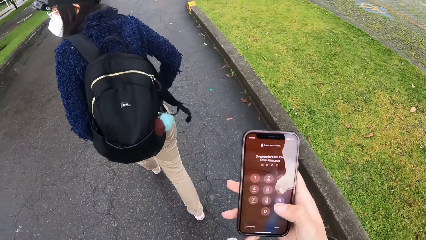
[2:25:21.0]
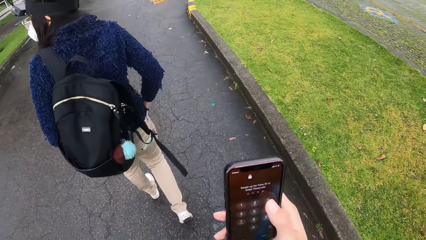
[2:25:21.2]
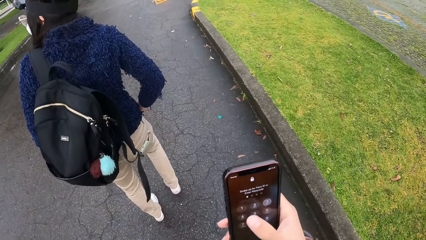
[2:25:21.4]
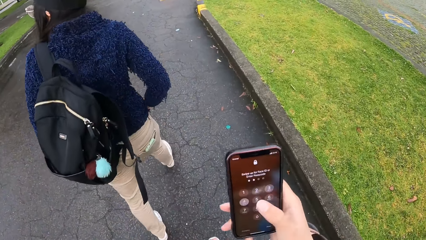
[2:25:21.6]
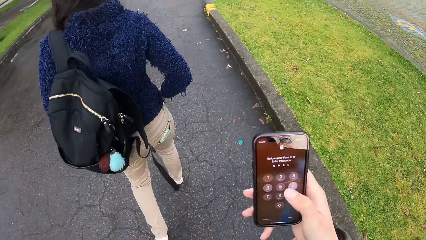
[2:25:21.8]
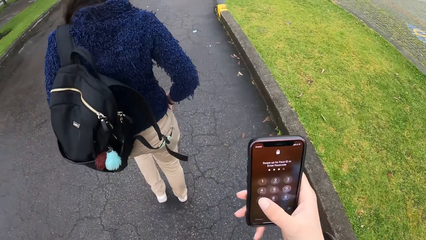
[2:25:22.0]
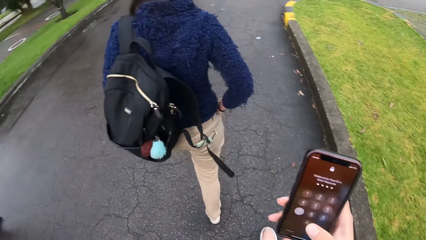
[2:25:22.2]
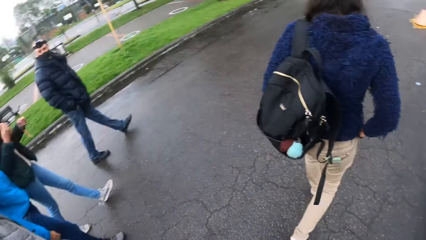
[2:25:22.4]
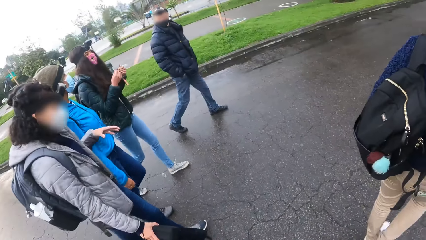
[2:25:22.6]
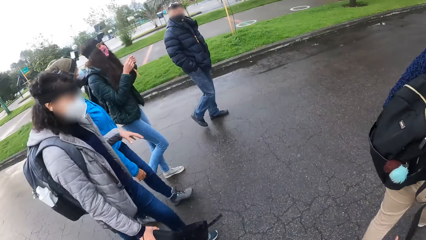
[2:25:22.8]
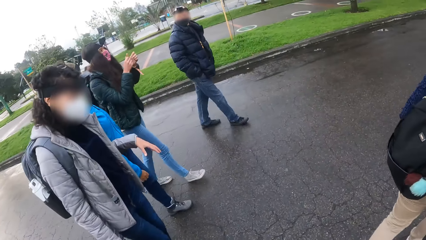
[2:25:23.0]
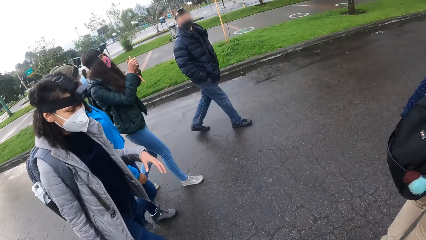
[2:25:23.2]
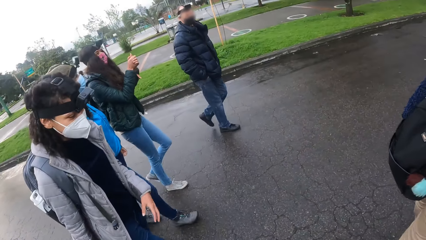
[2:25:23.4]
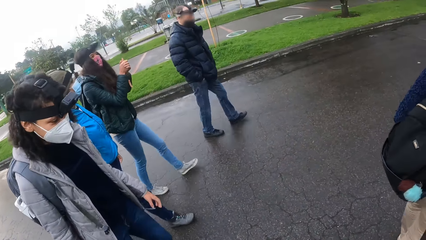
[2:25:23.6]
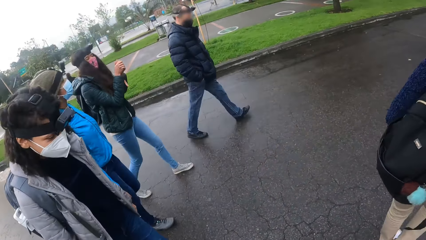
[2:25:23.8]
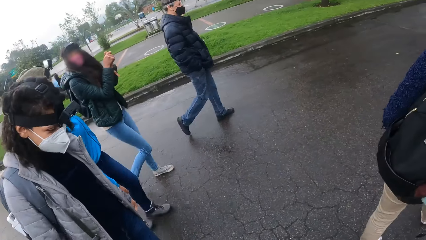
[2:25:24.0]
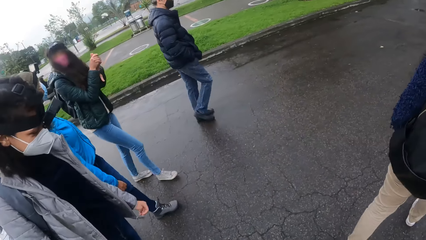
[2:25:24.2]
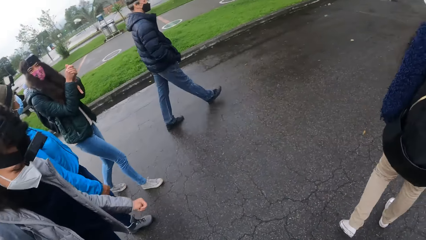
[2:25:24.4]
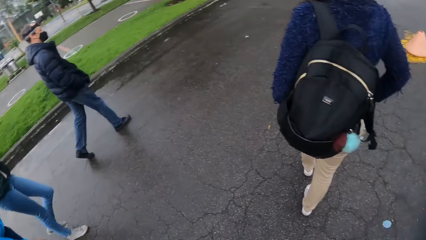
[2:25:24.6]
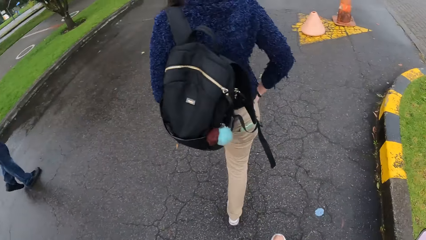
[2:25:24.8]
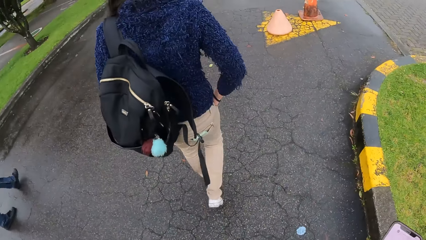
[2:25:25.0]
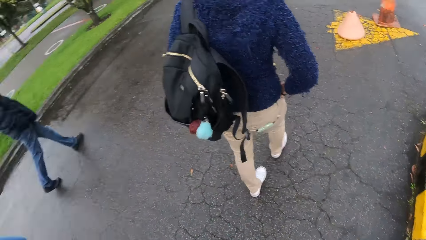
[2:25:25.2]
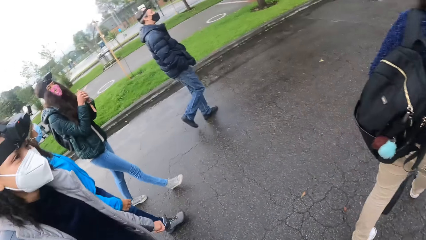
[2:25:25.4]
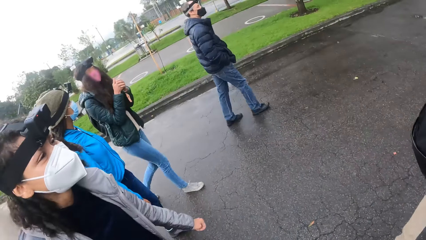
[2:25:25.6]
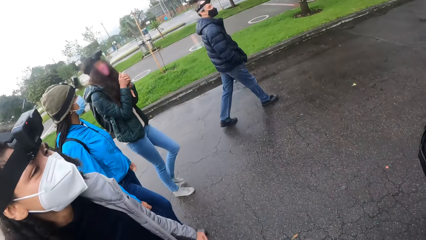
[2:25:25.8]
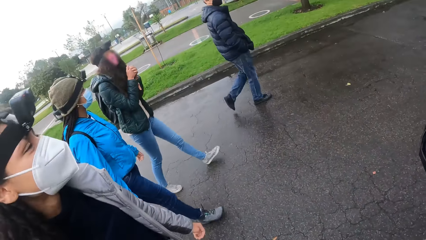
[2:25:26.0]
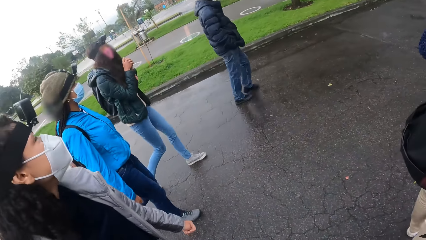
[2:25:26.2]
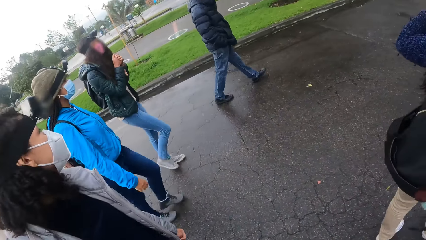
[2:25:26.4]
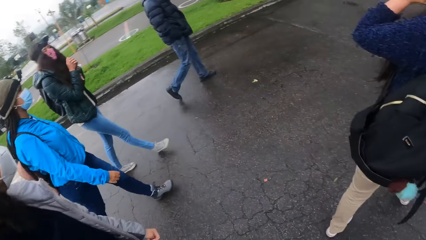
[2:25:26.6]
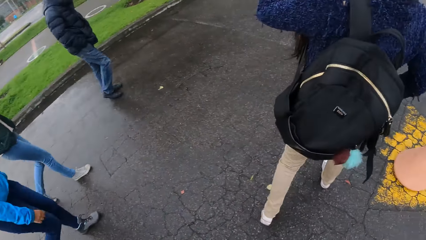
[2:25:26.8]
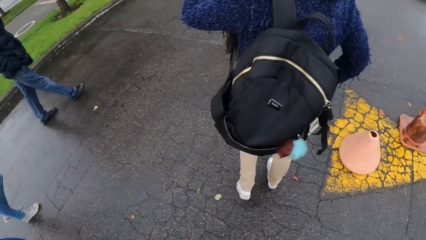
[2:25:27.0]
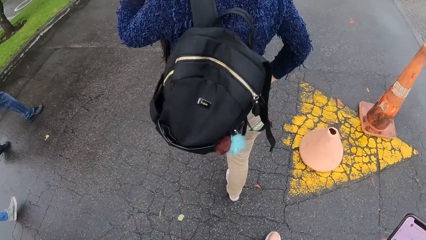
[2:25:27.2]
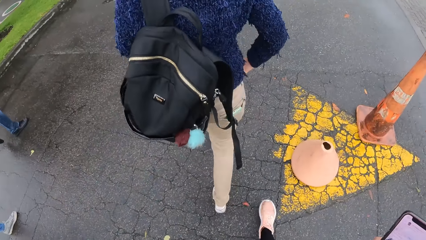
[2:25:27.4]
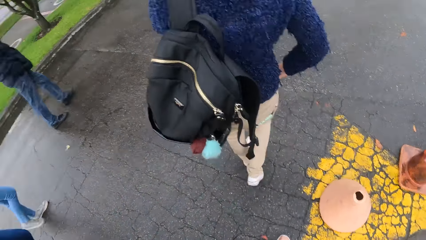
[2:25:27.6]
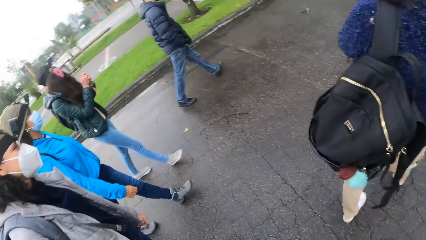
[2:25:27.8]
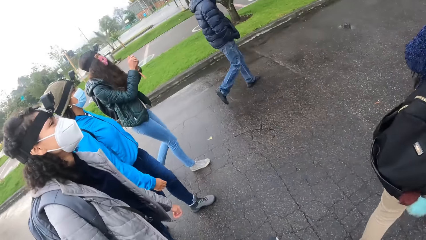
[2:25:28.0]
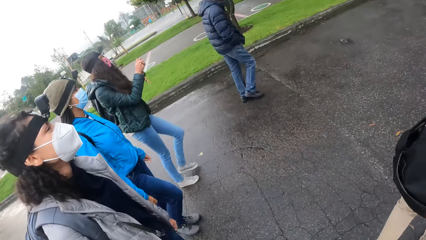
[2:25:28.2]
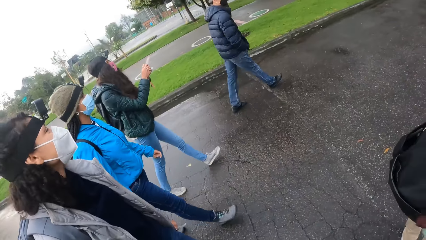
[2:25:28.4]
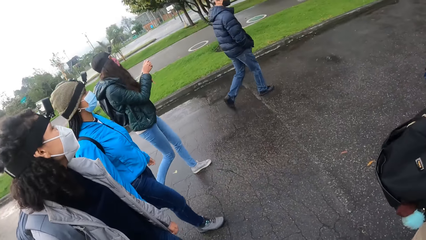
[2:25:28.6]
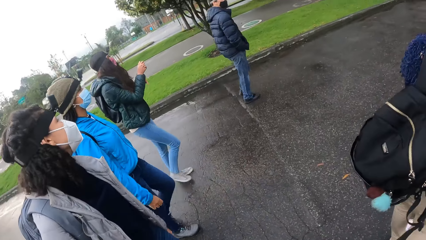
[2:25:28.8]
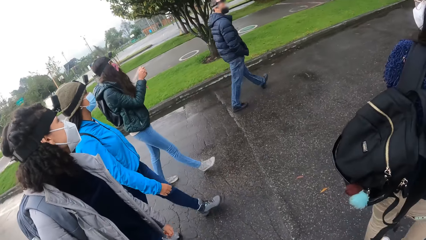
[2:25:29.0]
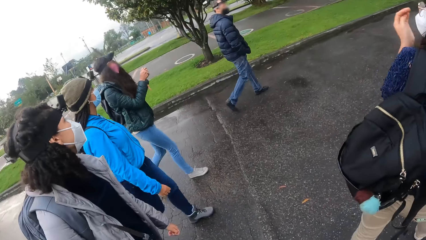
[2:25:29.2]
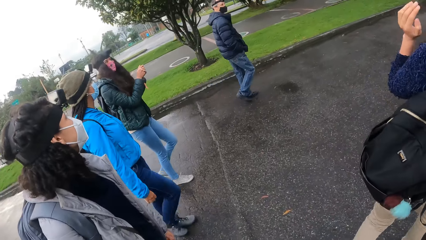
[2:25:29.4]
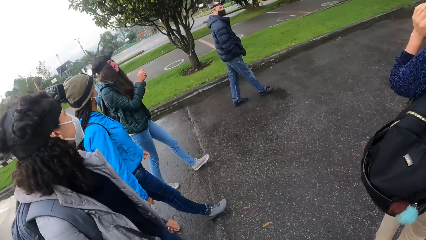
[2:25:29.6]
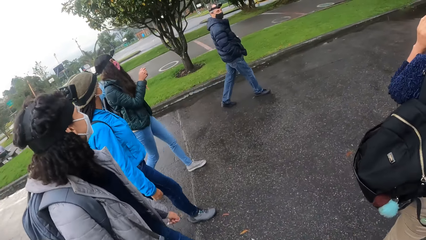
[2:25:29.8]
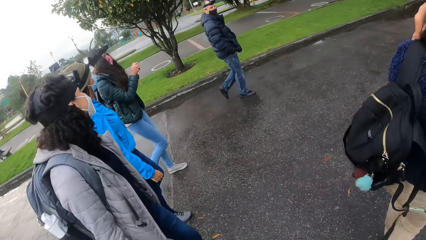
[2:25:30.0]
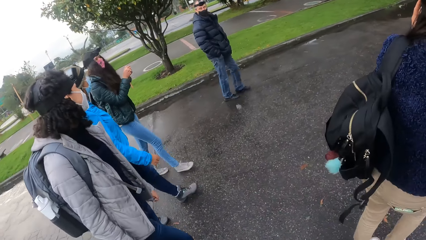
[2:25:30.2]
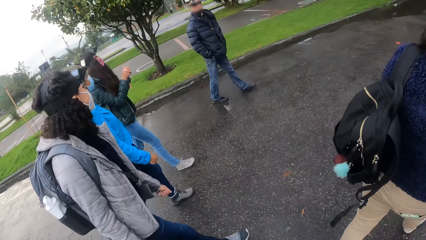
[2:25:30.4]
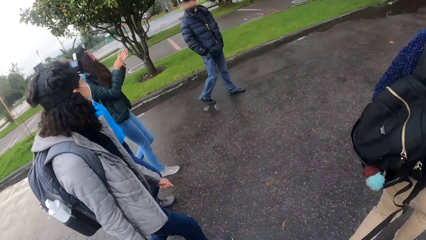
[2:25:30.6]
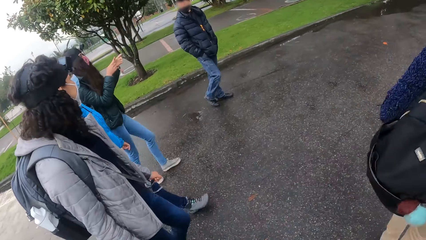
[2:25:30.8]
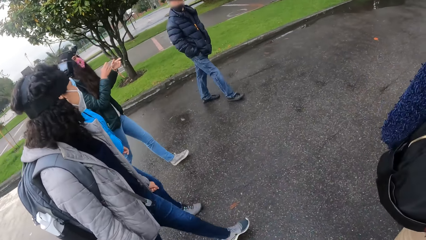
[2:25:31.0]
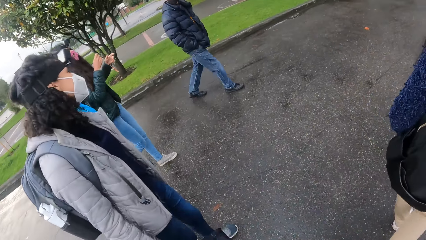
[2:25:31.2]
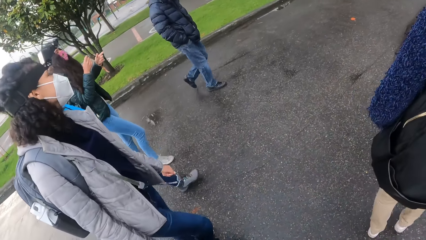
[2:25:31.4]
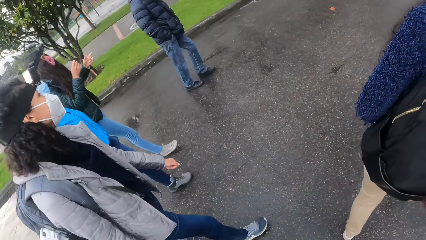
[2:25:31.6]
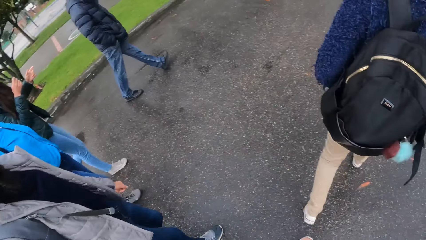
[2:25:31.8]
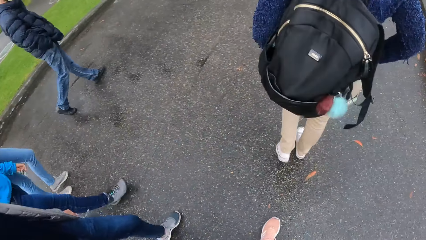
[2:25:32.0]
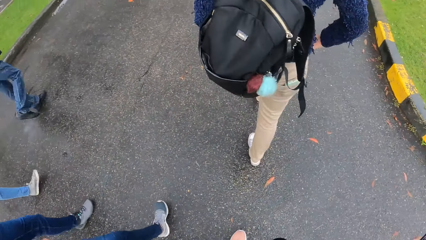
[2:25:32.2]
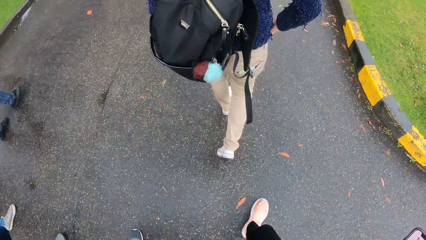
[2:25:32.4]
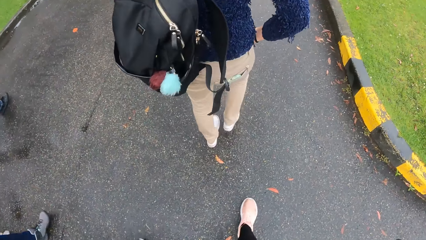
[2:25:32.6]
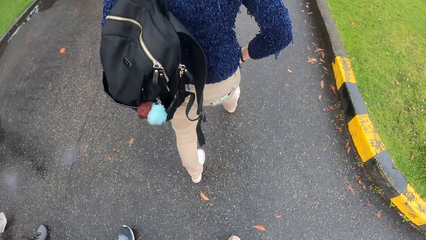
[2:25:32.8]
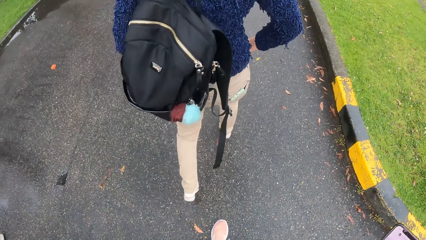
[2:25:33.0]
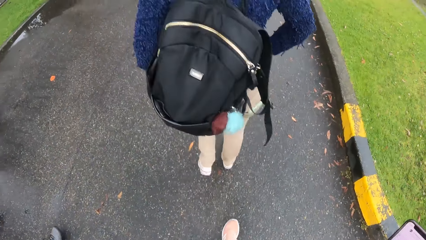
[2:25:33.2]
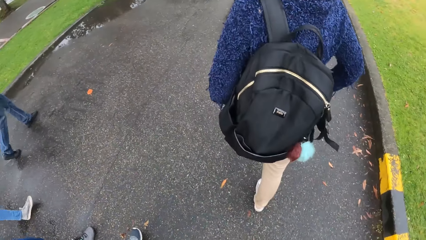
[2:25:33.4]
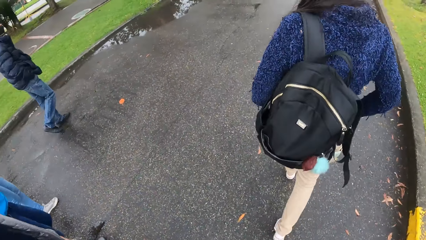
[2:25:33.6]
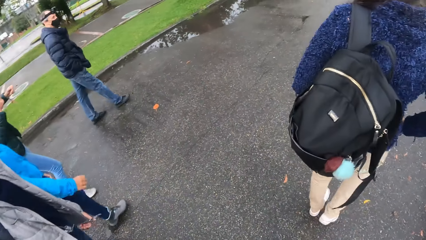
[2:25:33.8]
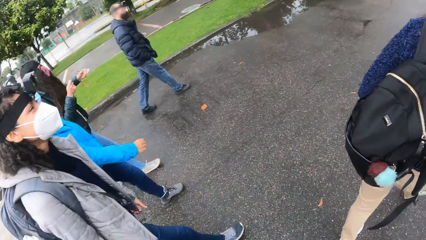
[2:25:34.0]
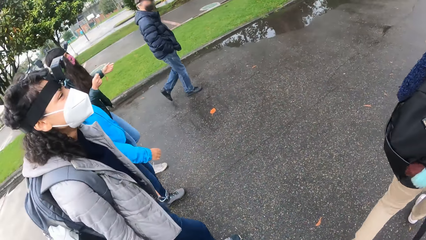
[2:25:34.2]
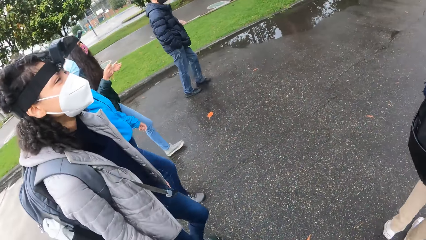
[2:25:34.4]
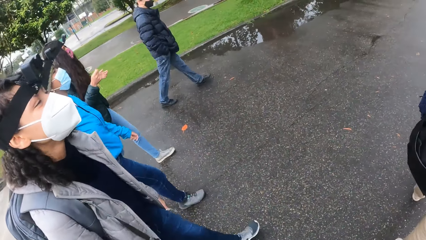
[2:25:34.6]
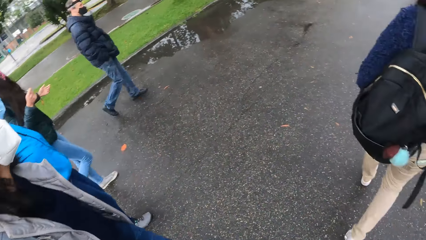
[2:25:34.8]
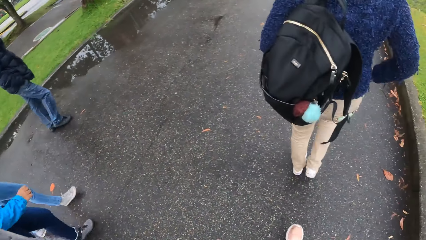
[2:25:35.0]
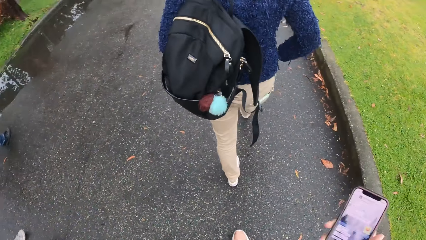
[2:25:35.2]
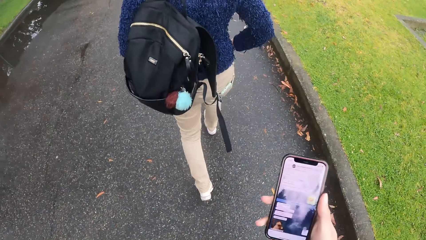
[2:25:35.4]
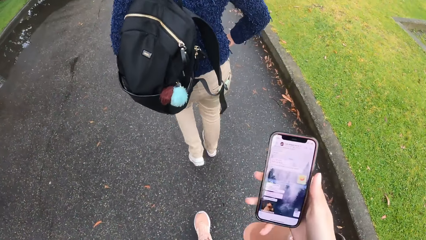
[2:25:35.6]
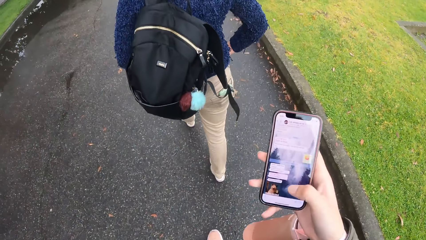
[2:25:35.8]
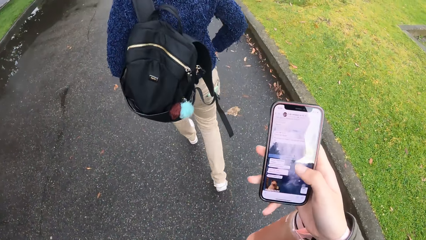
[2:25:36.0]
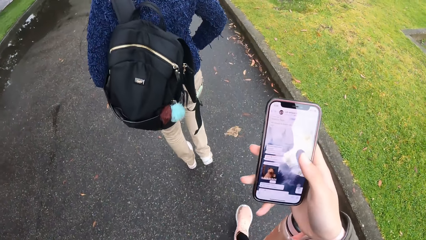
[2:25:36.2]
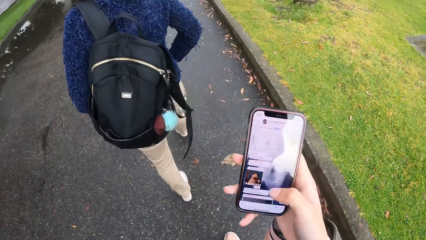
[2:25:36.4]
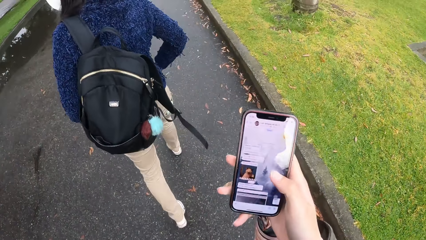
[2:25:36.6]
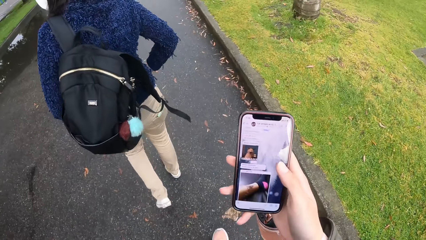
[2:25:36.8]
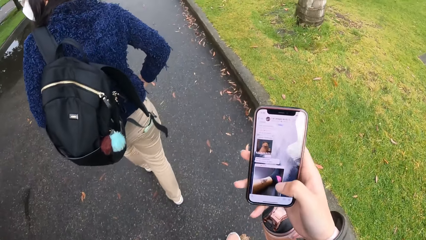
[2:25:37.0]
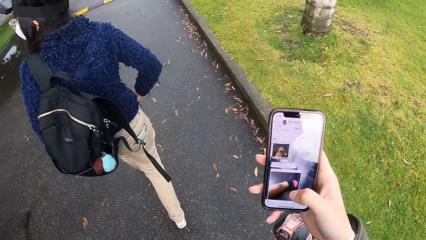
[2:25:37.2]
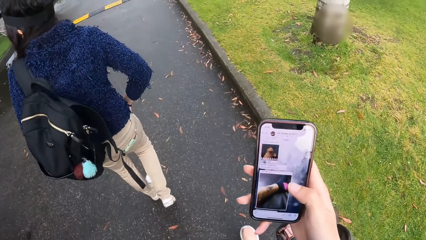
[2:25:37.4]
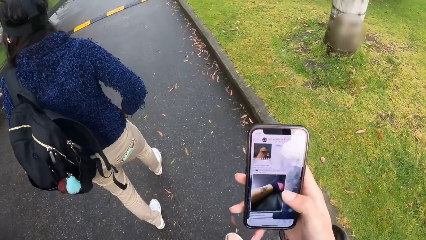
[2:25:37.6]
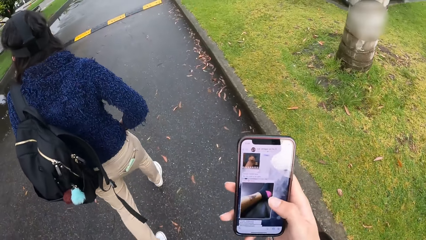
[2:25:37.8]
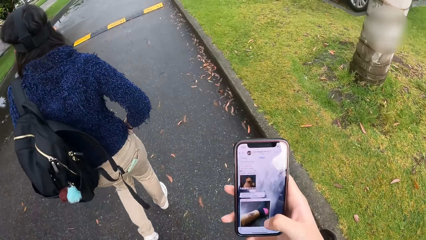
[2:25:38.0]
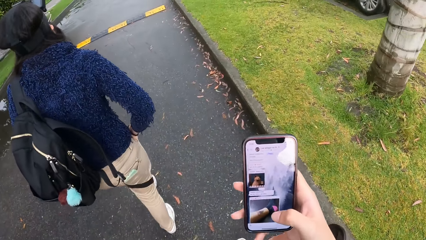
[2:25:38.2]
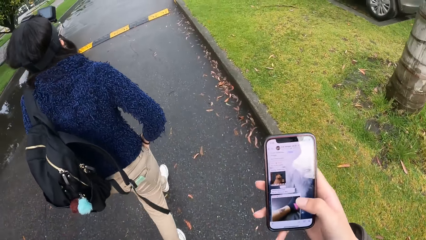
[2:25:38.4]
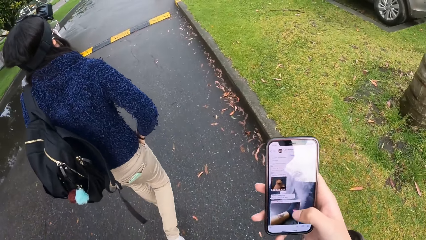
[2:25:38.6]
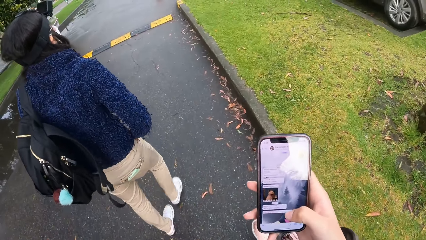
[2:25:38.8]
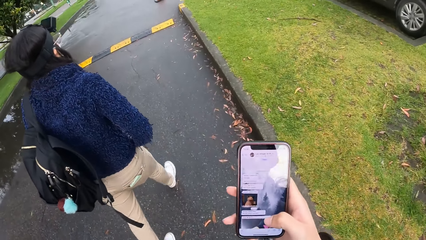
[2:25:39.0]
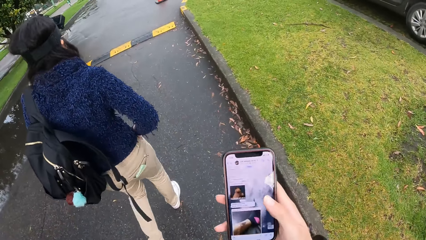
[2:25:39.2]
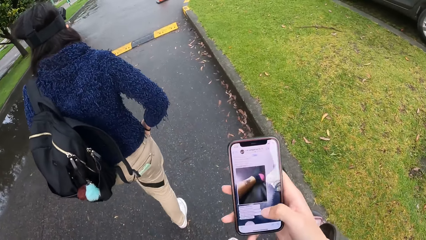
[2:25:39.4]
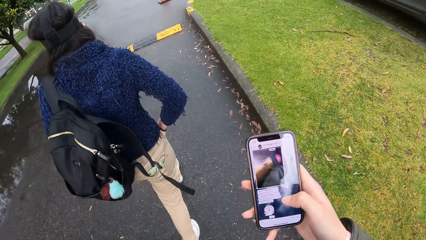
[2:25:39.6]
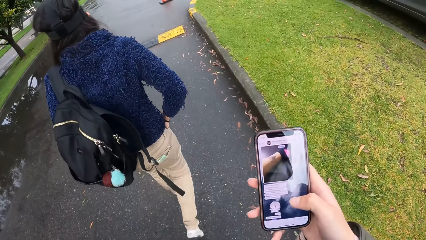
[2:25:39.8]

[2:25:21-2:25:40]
The camera wearer looks around. The woman adjusts her pair of glasses with her left hand. The camera wearer operates the phone in her right hand.
